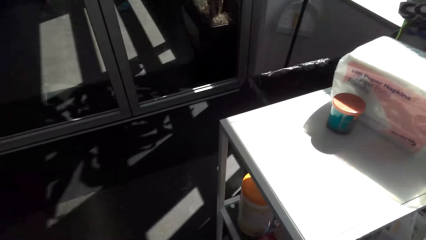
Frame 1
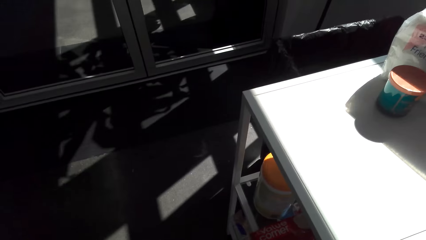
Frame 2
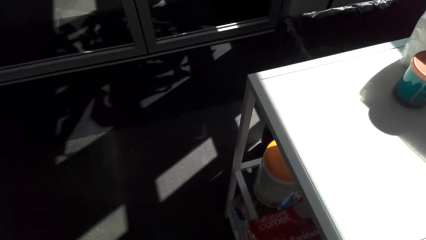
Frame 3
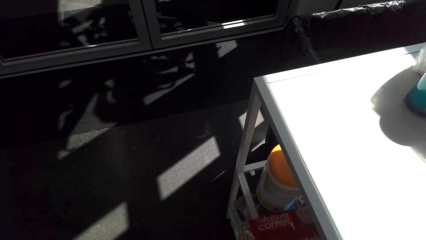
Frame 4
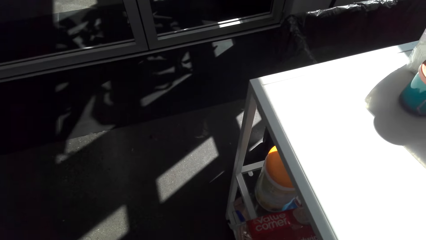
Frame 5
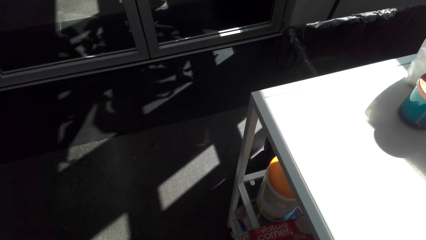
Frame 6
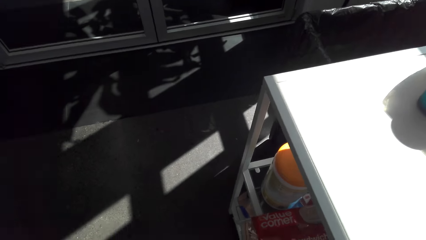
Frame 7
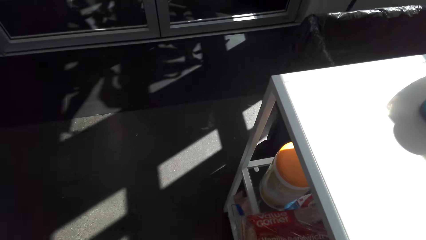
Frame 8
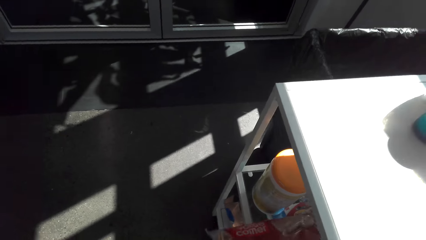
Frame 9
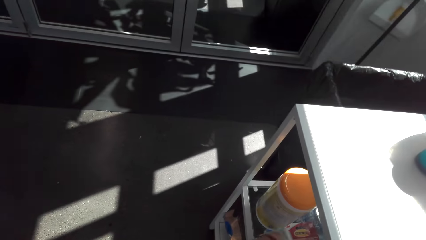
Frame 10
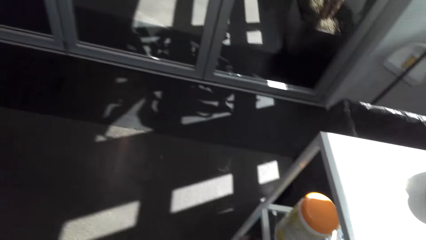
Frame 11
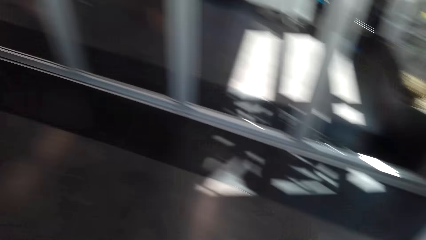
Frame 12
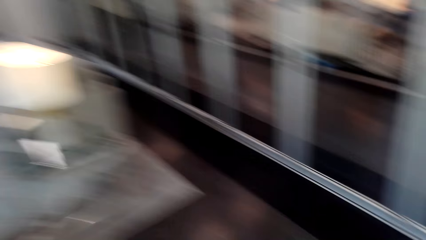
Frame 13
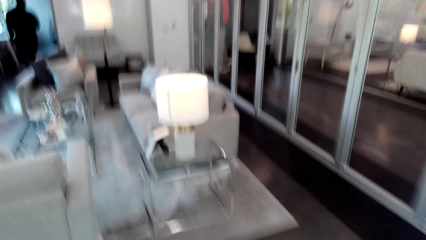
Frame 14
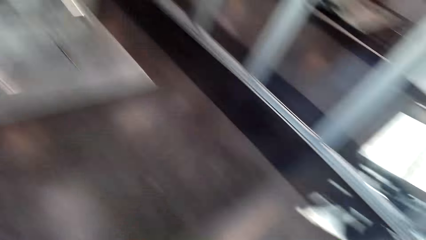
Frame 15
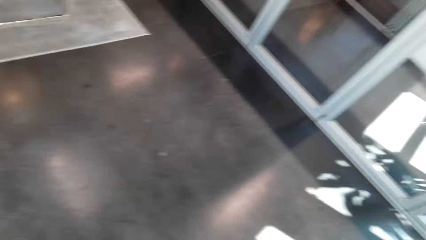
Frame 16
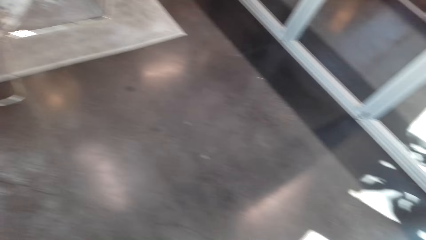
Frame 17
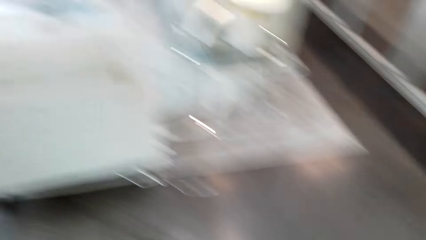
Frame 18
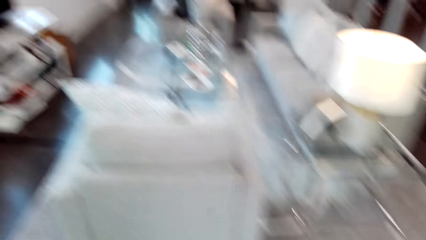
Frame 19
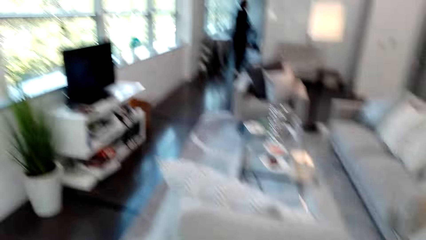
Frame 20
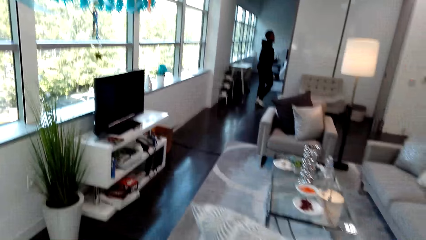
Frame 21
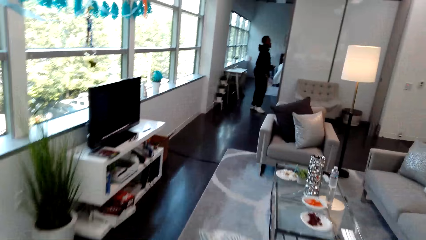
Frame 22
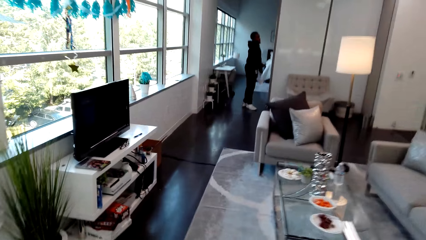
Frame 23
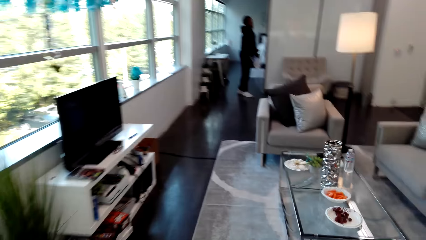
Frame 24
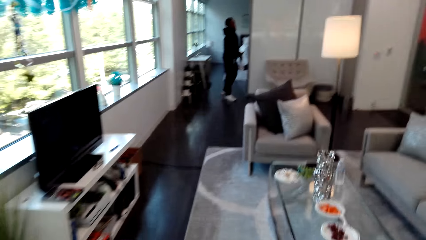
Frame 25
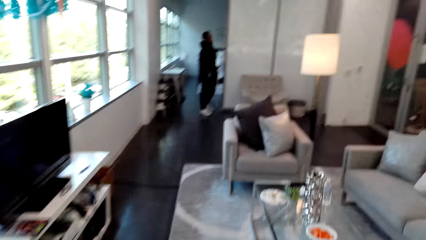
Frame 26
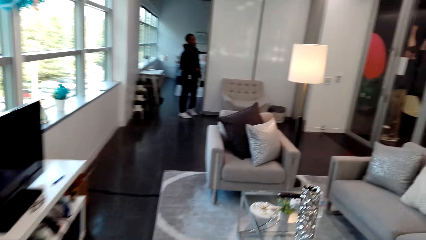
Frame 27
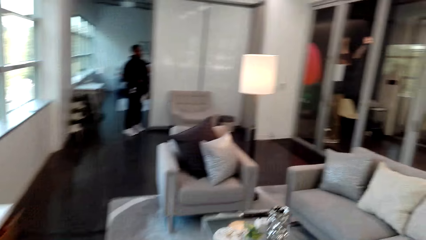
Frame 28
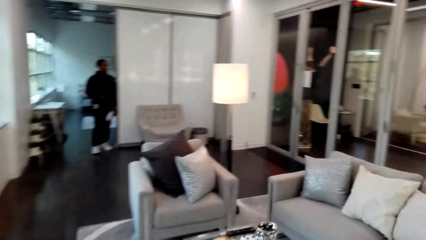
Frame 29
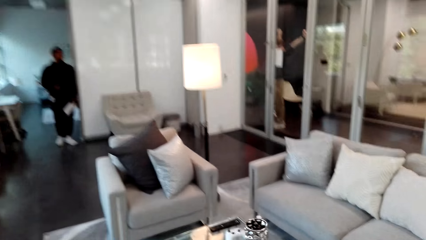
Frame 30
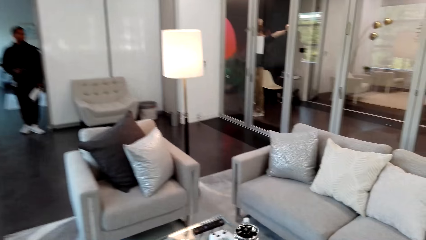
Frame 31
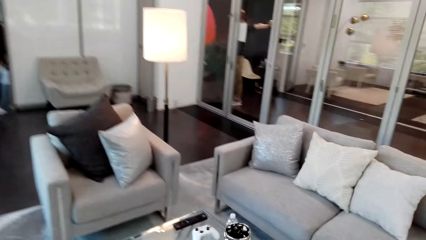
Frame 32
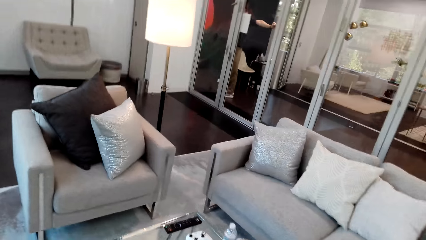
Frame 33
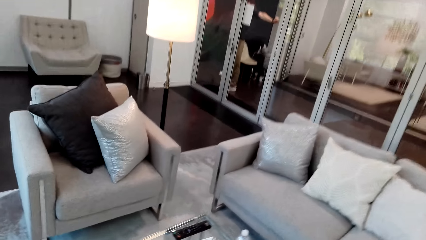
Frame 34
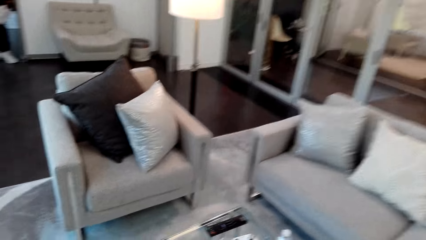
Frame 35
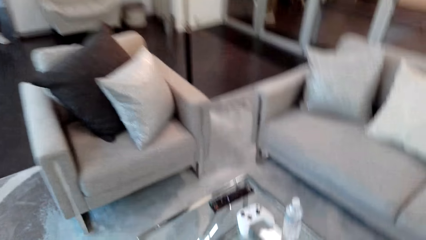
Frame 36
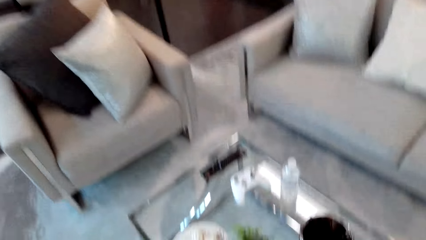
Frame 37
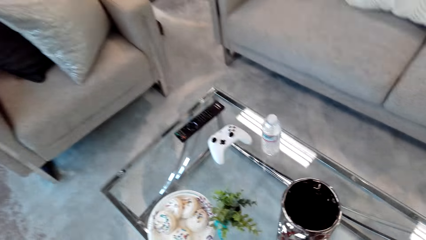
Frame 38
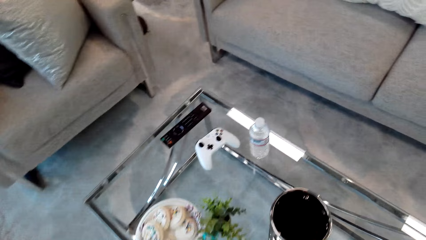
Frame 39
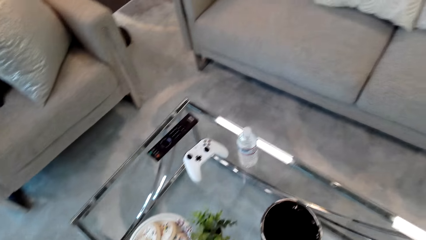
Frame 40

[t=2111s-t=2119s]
The camera wearer takes a book. They move around the room.

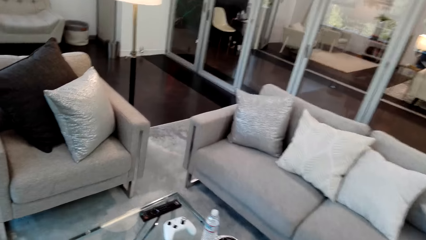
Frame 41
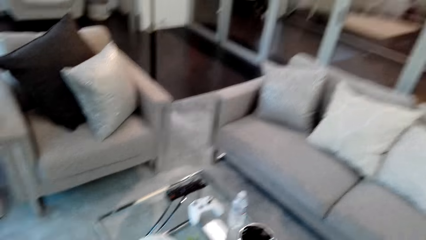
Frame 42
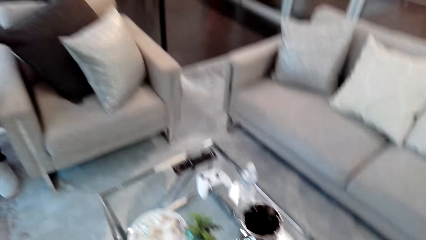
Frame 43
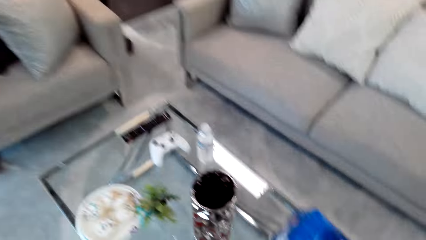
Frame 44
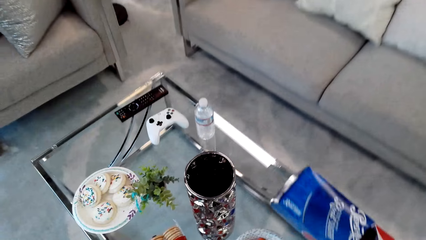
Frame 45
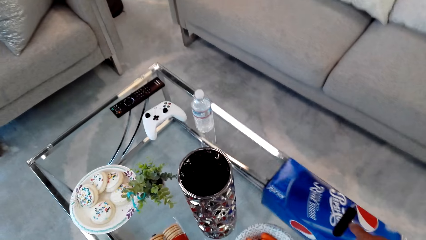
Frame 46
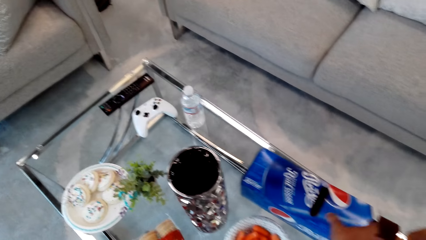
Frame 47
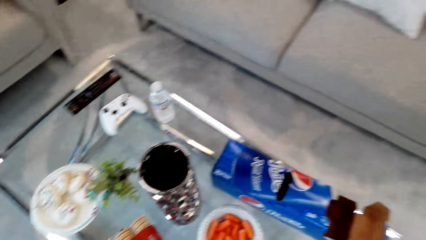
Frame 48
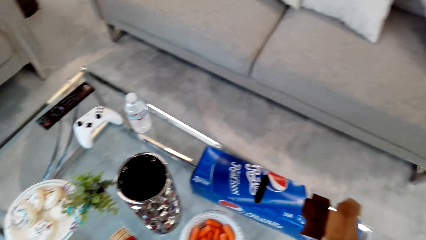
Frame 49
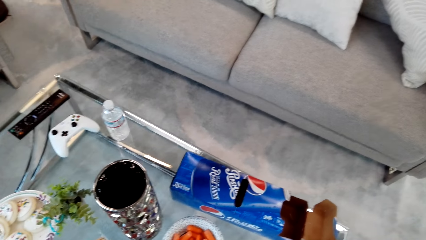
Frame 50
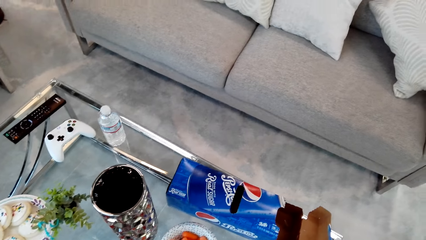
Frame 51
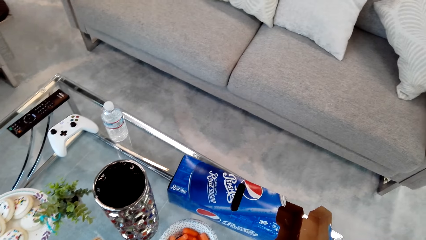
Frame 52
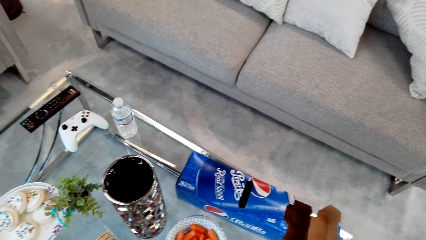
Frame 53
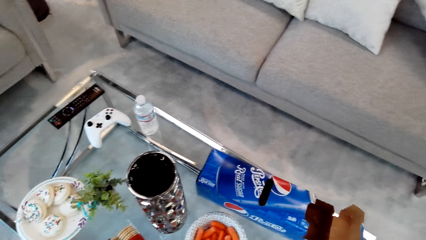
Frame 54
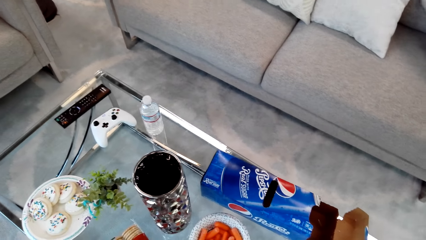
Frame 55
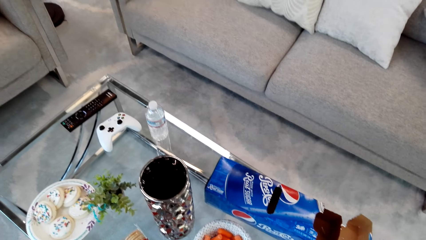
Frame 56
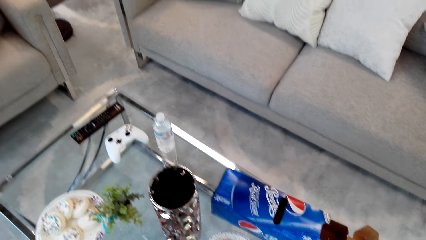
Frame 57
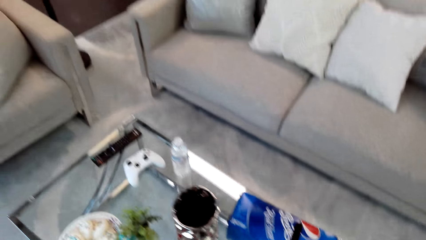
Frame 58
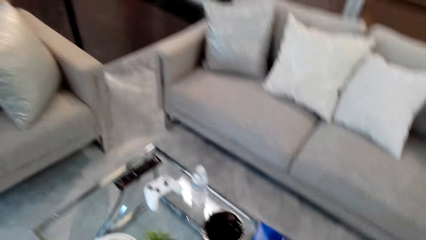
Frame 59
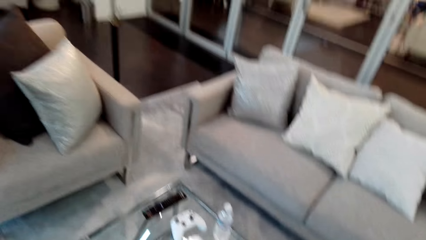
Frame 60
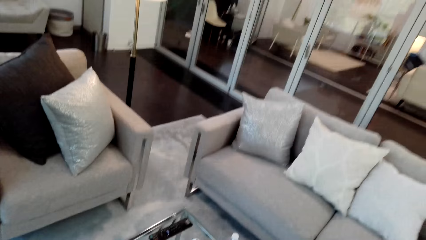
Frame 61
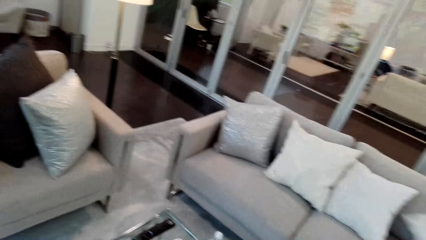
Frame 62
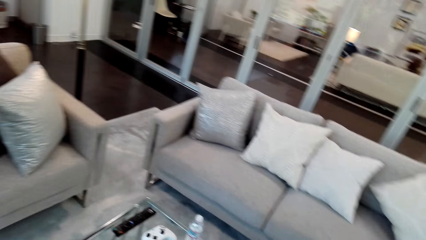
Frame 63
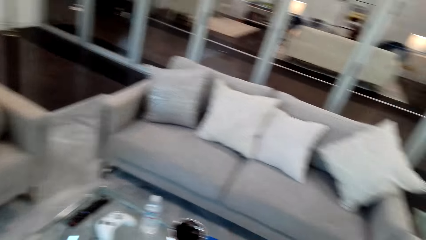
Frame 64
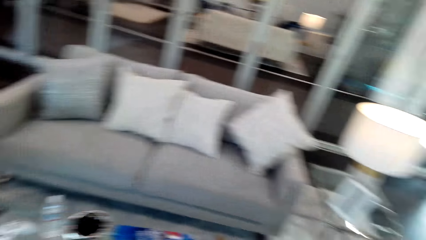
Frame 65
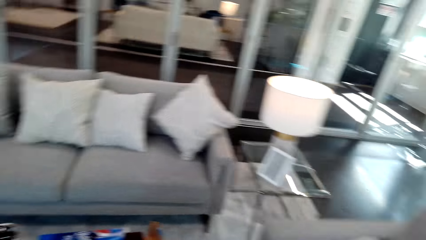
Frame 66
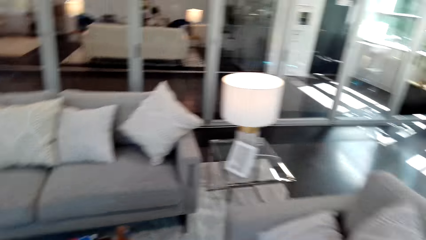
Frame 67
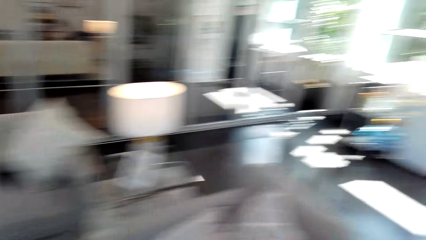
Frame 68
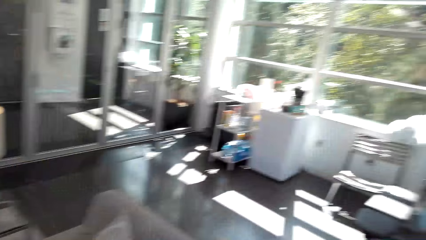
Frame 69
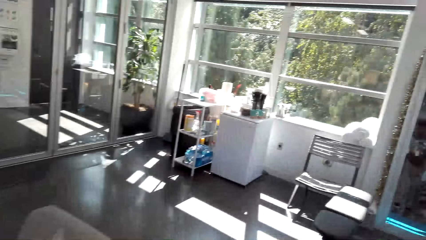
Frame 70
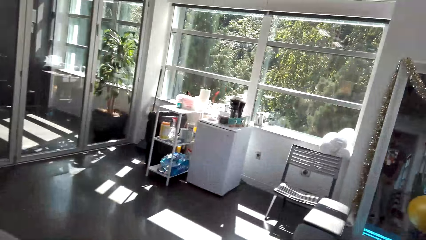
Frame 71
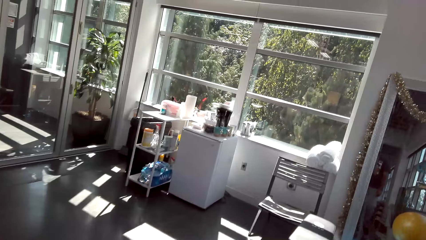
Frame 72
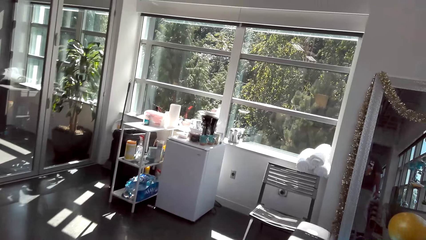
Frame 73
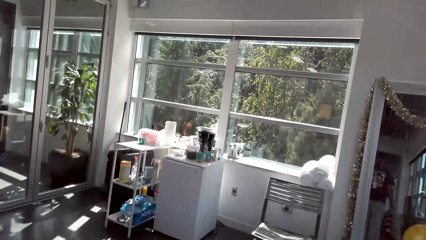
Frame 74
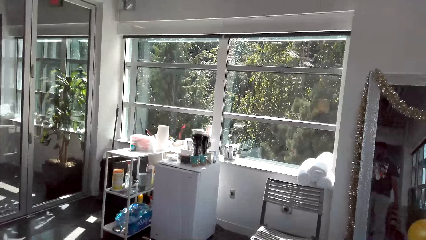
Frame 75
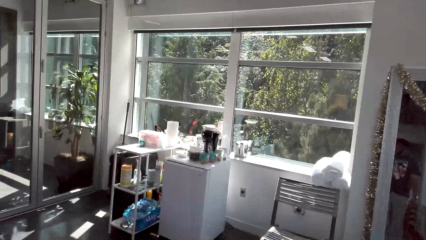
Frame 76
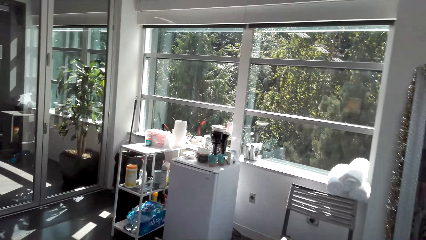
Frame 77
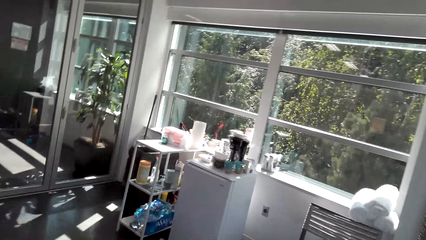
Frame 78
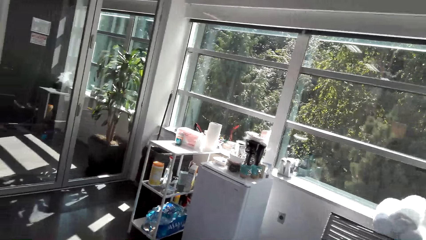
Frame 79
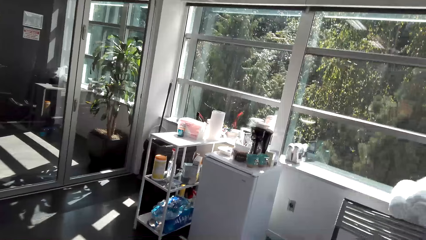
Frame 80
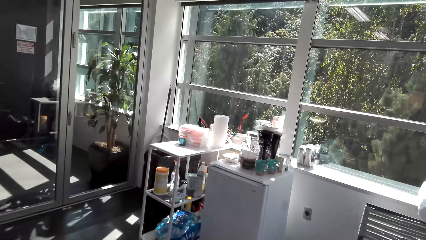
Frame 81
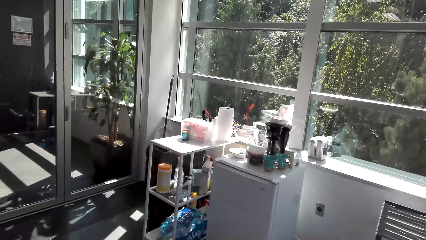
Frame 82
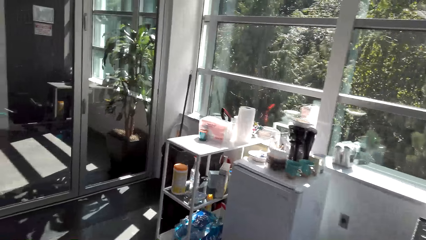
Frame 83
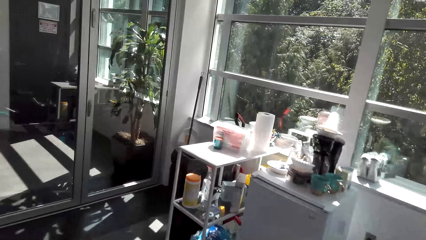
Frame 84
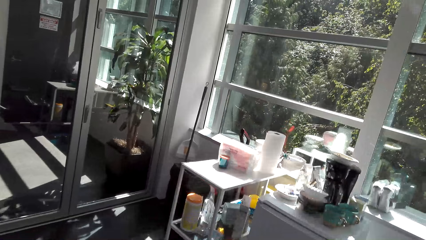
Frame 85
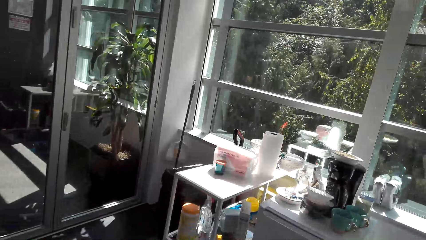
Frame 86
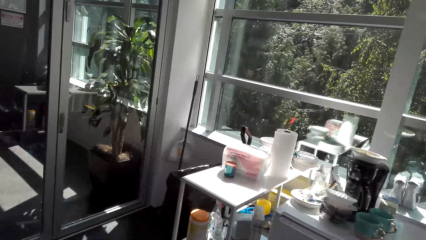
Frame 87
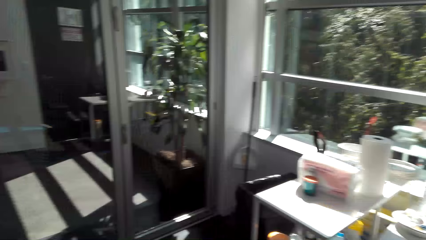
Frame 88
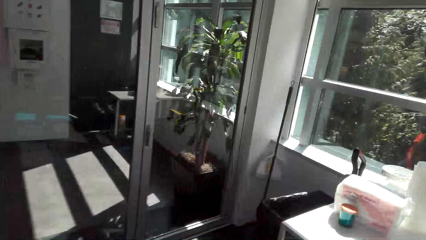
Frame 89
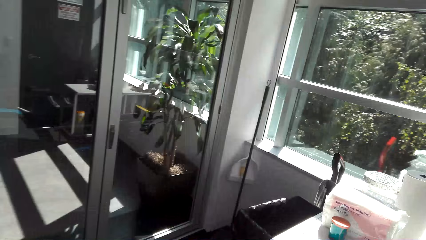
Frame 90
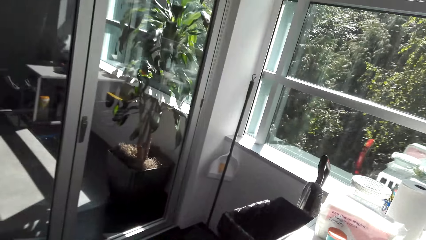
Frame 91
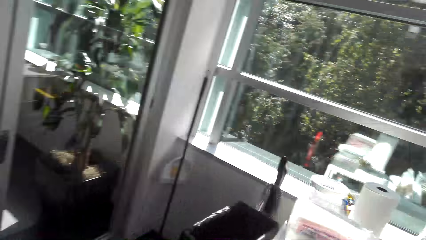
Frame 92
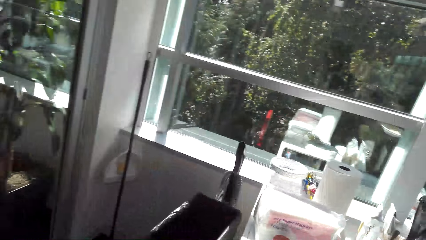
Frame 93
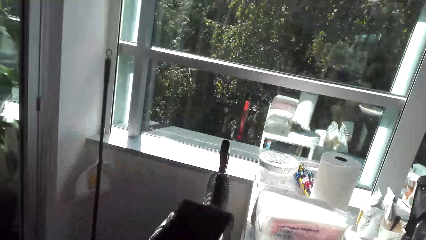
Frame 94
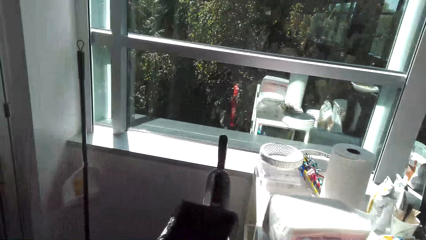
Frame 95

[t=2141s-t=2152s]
The camera wearer puts down a packet of chocolate. They move around the room. They walk.
